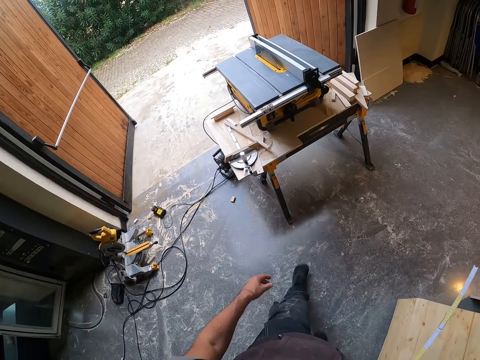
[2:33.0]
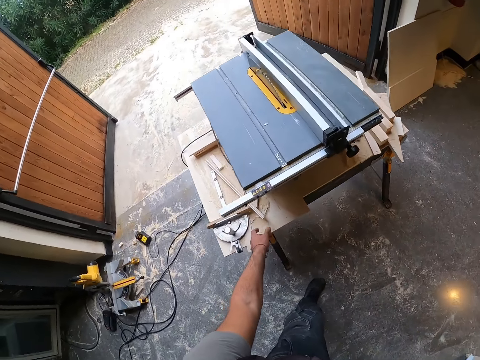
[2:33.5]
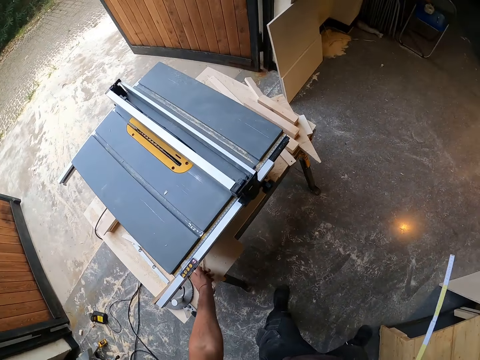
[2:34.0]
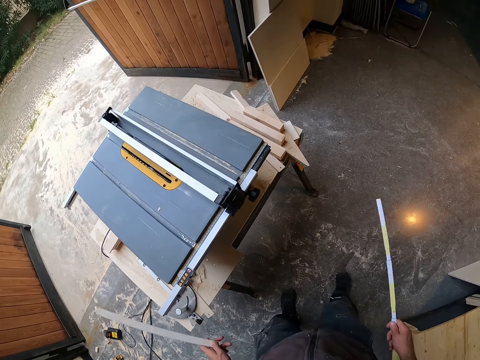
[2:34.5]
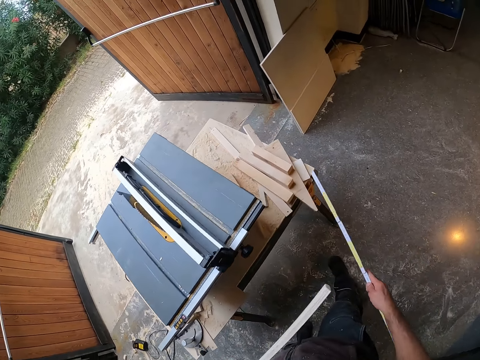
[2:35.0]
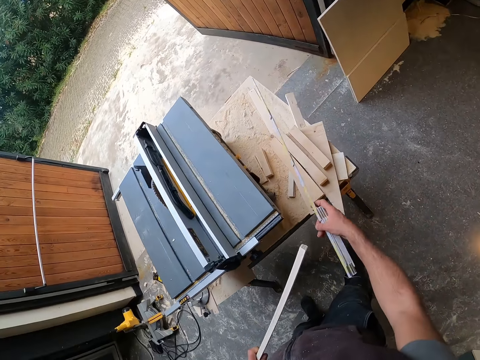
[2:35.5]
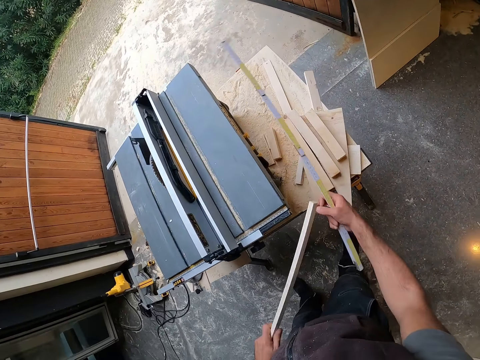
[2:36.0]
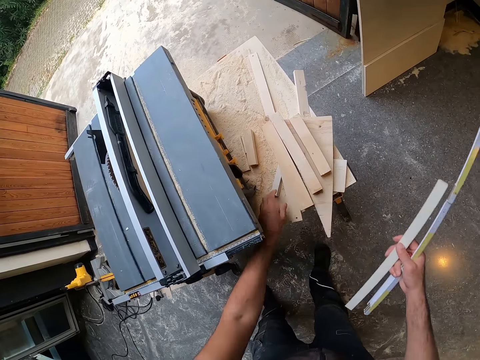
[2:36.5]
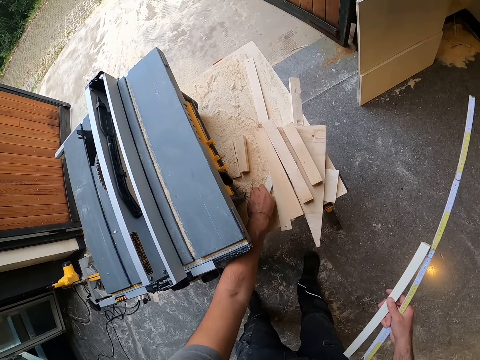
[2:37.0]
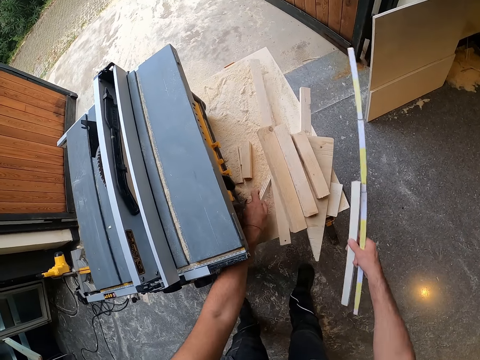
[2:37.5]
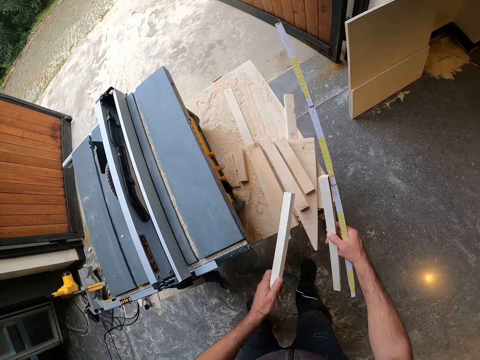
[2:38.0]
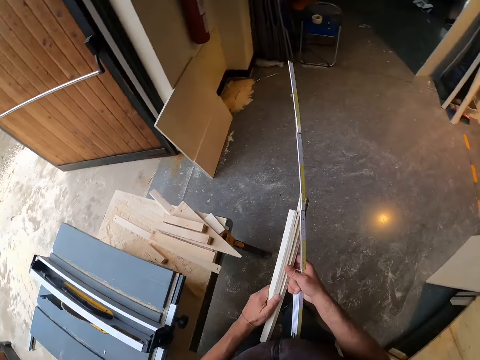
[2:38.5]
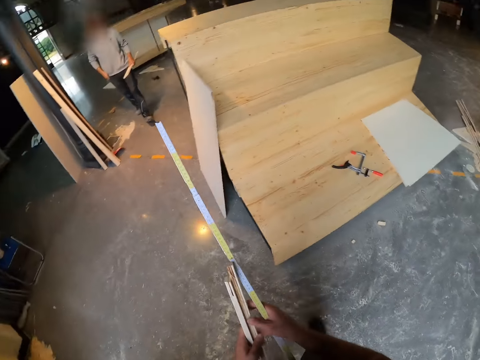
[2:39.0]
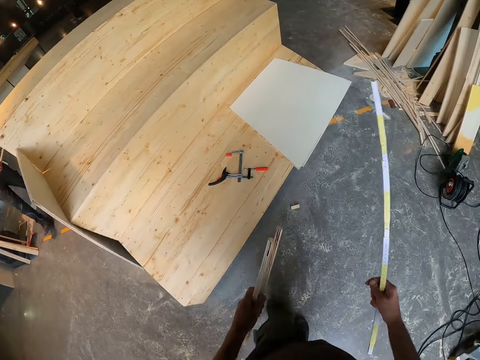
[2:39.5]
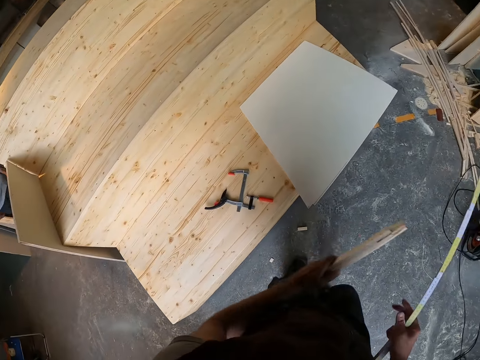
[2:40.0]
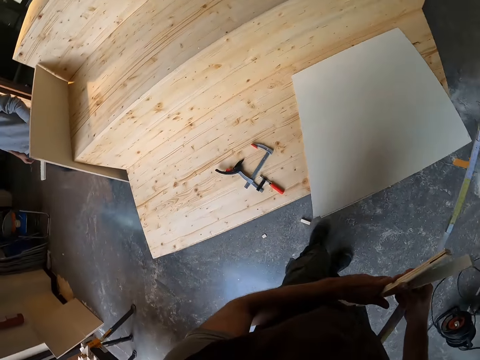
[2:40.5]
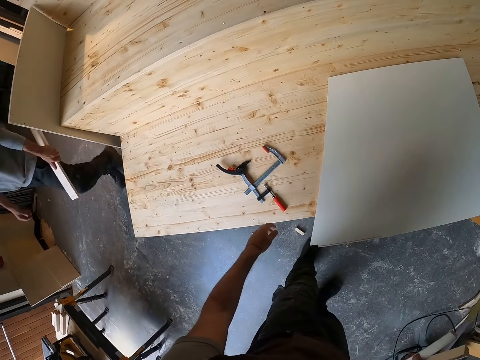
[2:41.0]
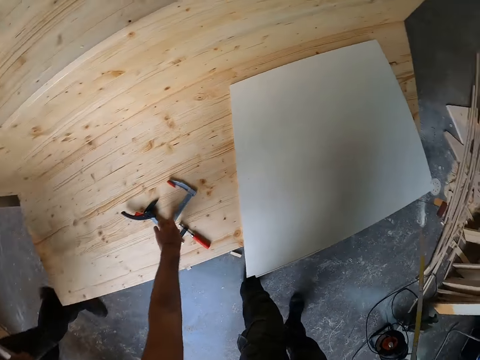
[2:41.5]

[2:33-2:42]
The camera wearer picks up a piece of wood on a wooden table with his left hand. He places the ruler on the bench. He passes the wood from his left hand to his right hand. He picks up another piece of wood on the wooden table with his left hand. He passes the wood from his left hand to his right hand. He passes the woods from his right hand to his left hand. He passes the woods from his left hand to his right hand. He picks up an F-clamp on a table with his left hand.

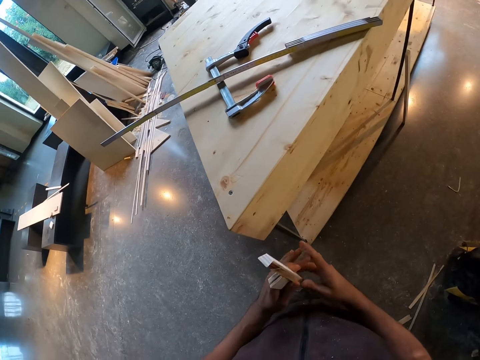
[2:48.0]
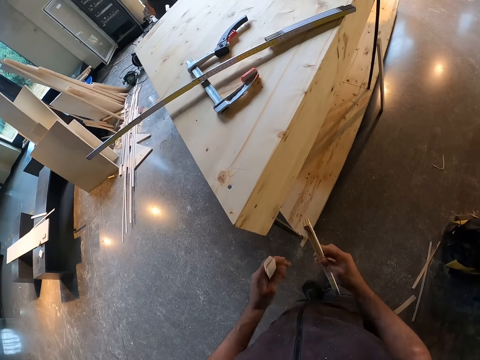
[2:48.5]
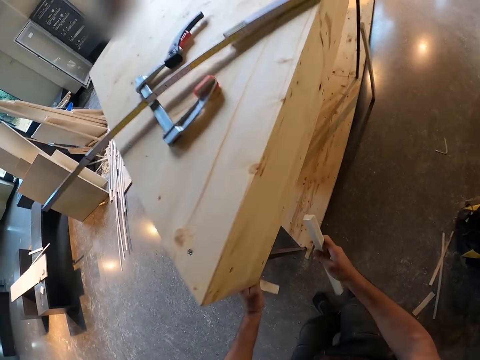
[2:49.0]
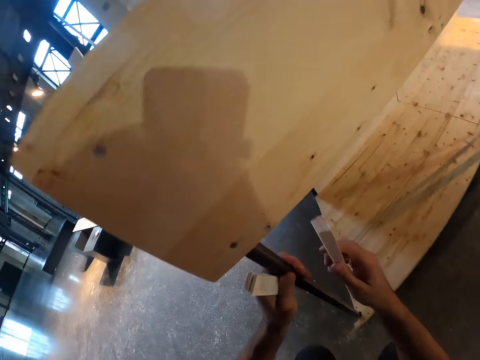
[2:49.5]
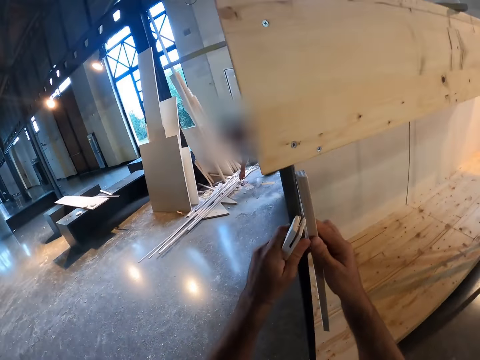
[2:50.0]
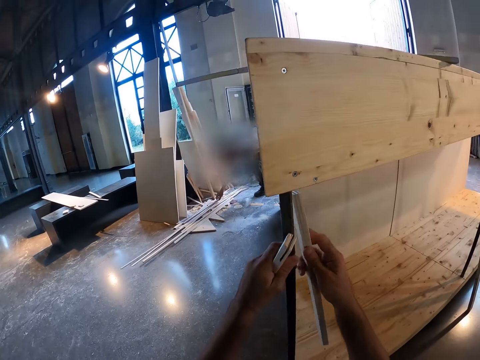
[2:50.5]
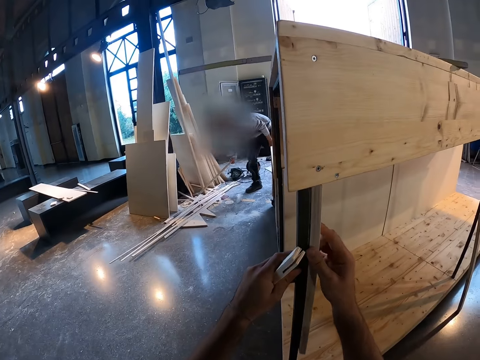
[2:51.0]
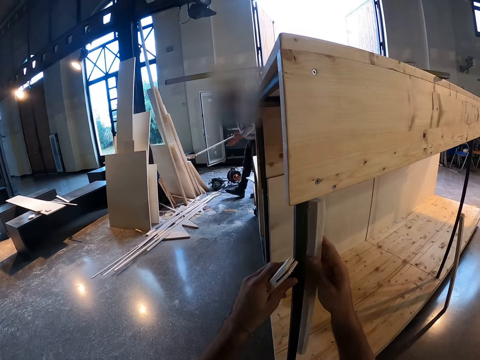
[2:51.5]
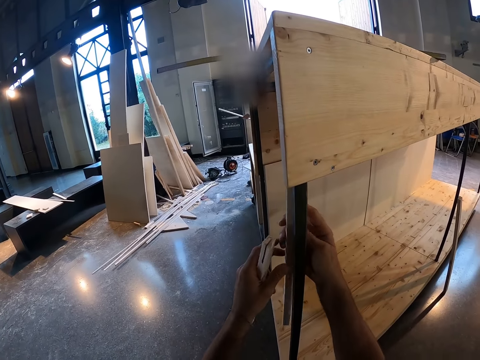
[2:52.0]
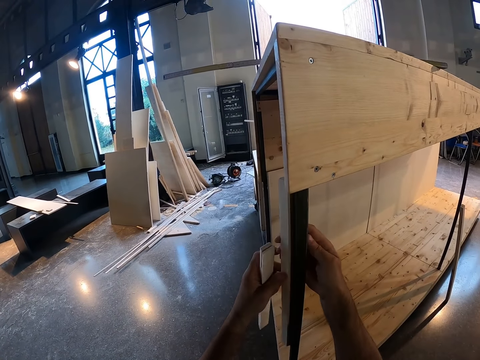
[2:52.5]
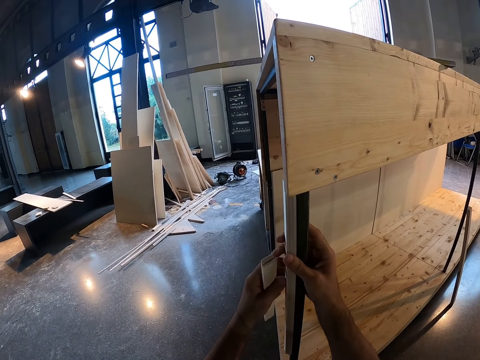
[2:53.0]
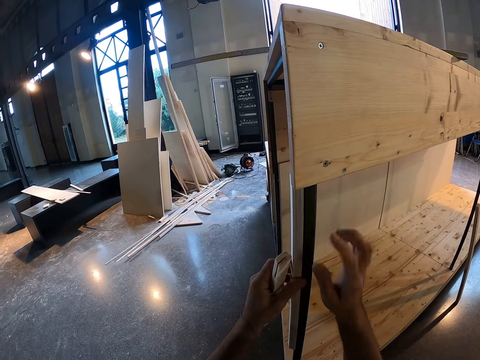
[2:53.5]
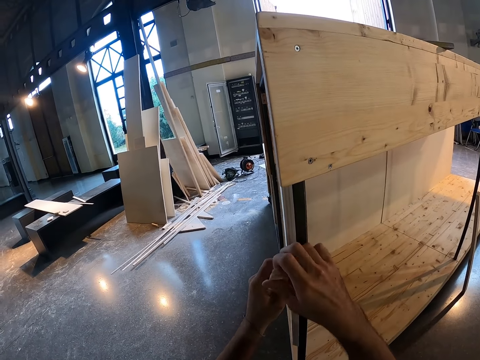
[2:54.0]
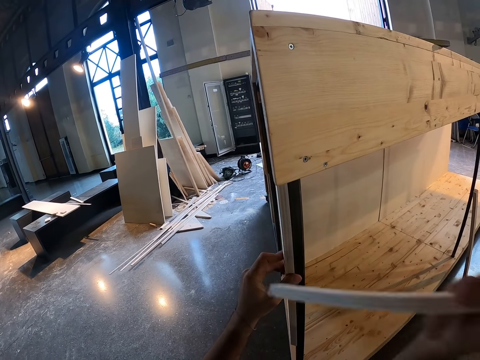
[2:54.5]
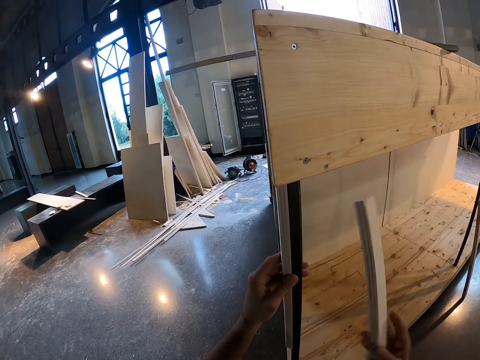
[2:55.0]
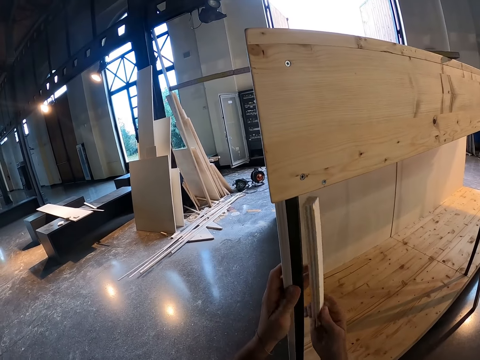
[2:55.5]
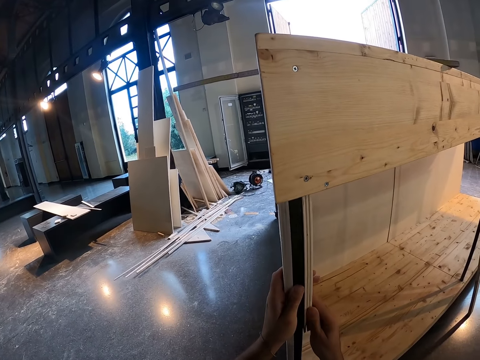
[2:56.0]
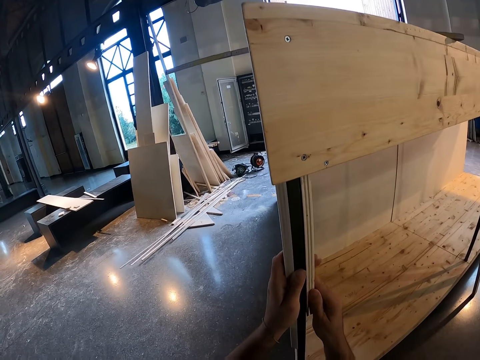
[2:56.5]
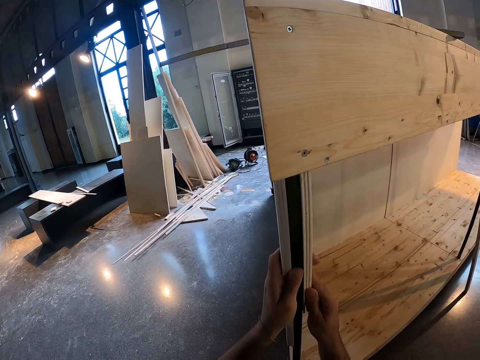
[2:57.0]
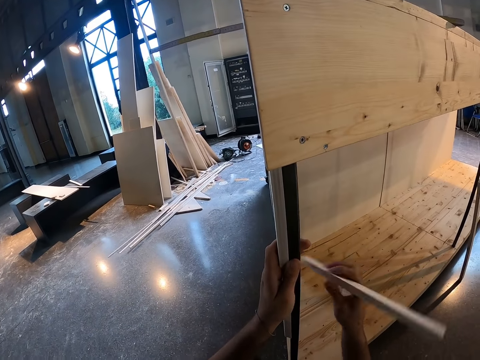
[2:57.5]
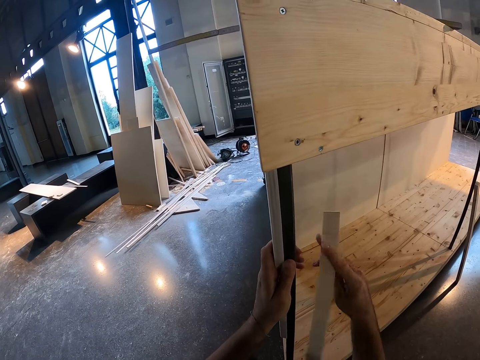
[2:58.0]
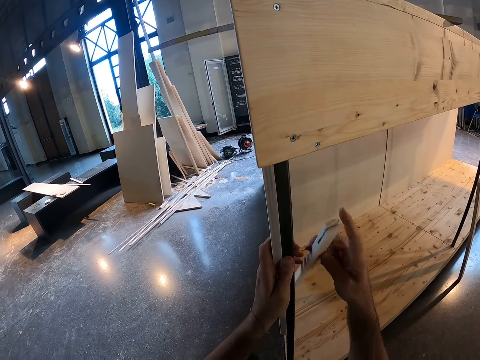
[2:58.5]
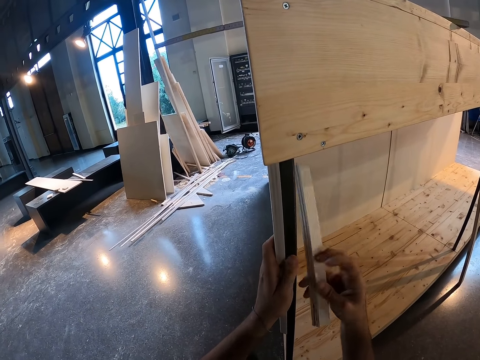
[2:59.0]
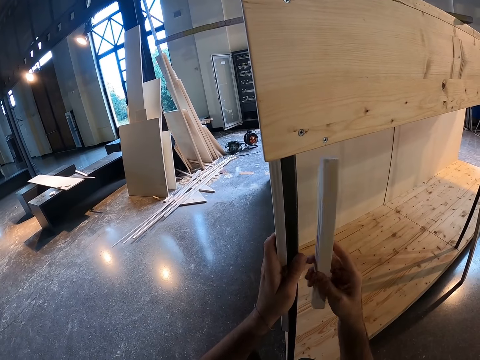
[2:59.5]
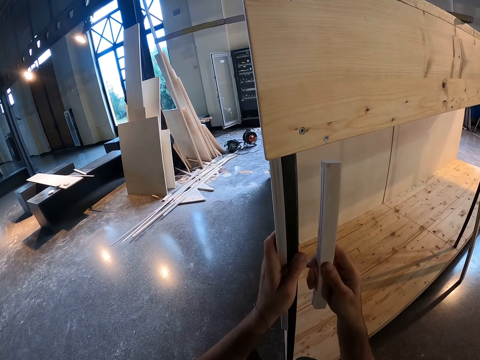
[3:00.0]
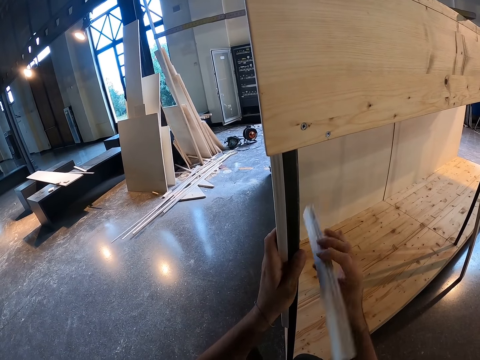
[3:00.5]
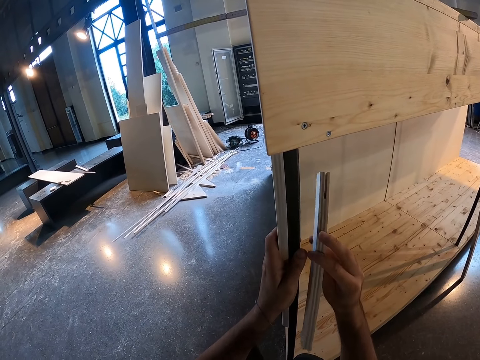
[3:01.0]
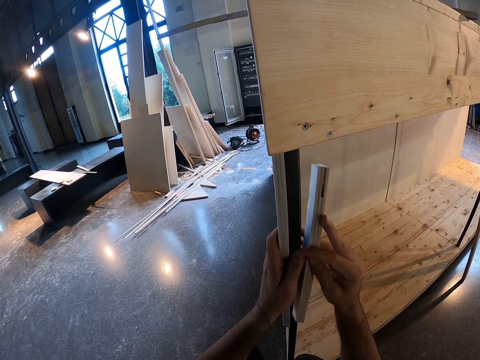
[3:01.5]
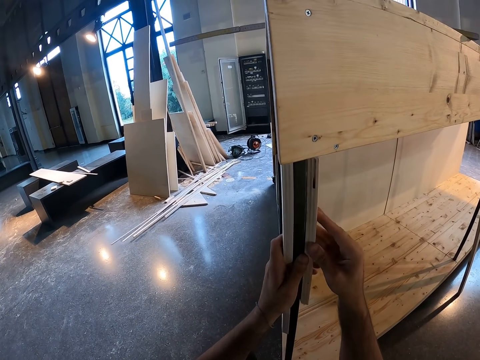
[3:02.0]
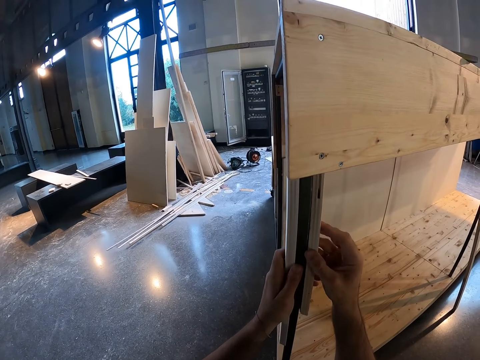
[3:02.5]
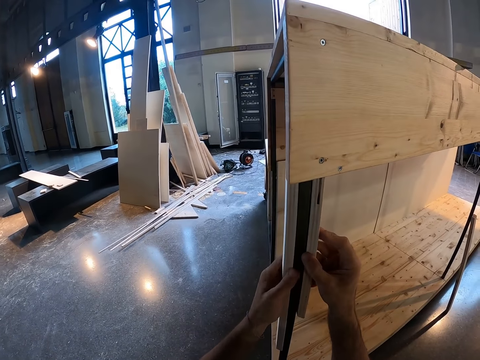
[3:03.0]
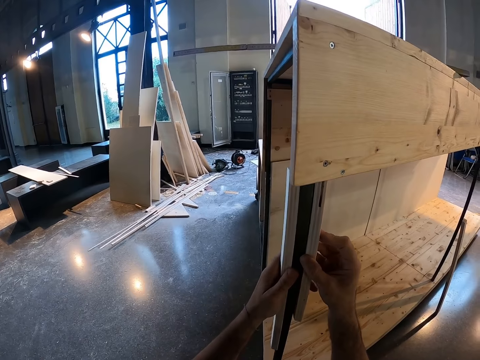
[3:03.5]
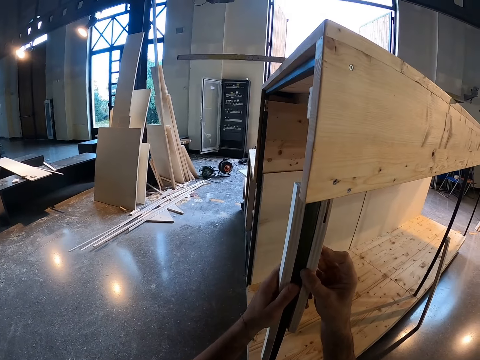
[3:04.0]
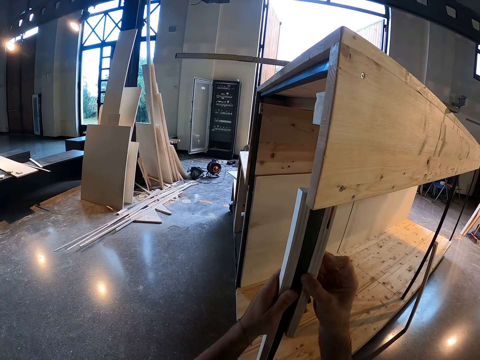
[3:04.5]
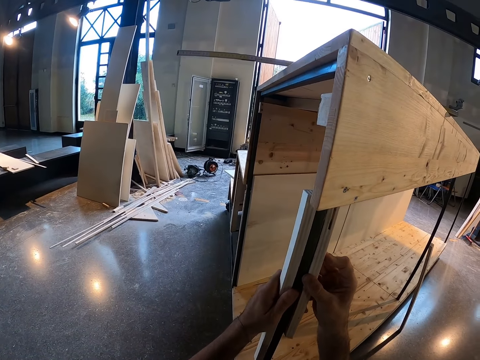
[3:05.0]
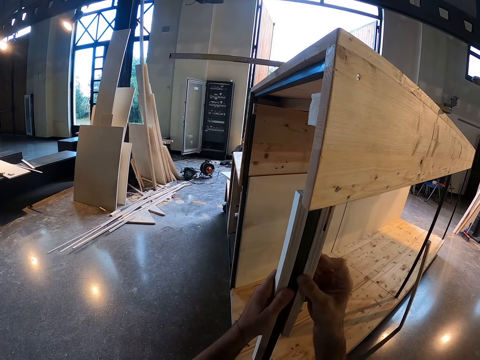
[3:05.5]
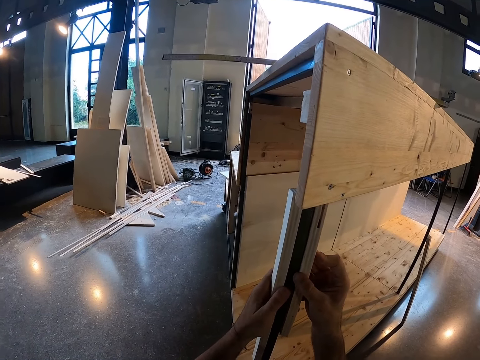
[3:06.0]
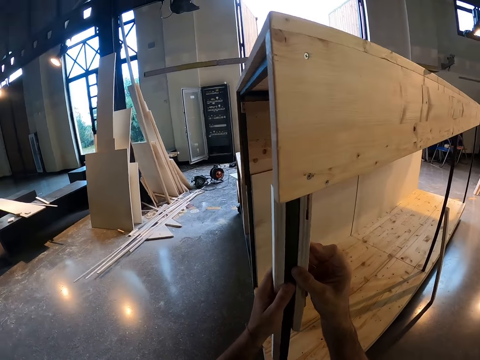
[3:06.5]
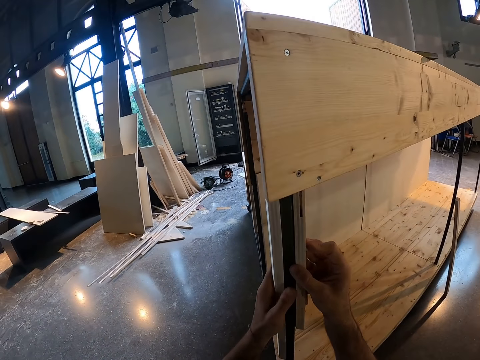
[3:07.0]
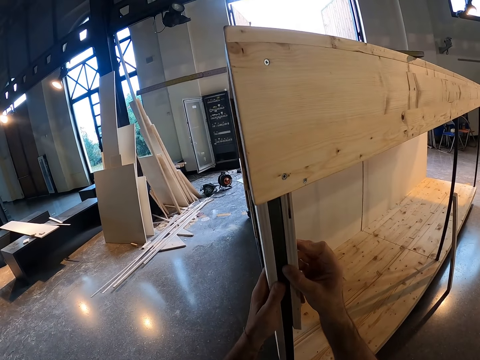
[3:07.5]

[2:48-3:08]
The camera wearer passes a piece of wood in his left hand to his right hand. He places the woods on the wooden structure with both hands. He fixes the piece of wood on the table. A person picks up a piece of wood and walks in the room. The camera wearer picks a piece of wood from the left hand. He turns the wood. He fixes the piece of wood.
